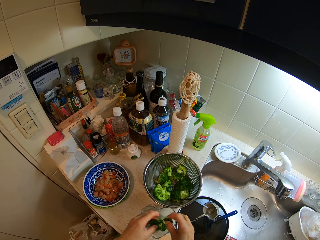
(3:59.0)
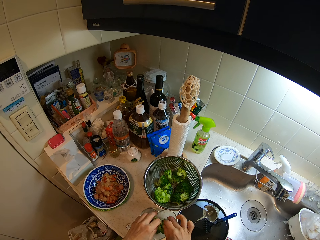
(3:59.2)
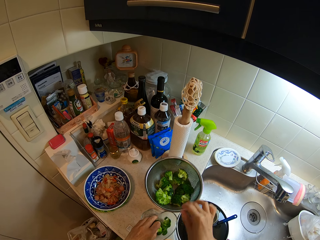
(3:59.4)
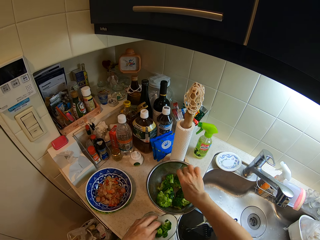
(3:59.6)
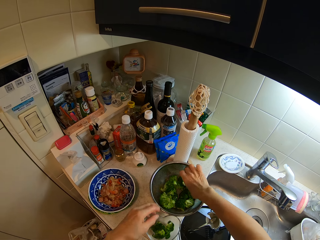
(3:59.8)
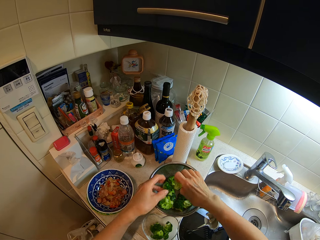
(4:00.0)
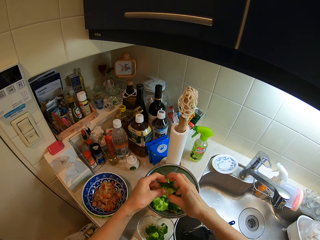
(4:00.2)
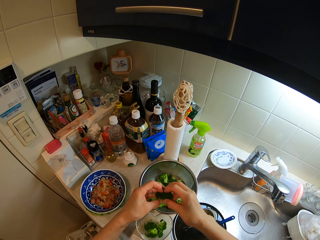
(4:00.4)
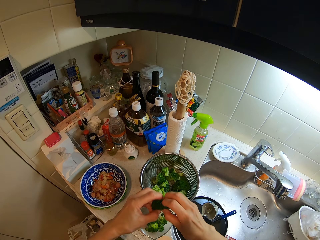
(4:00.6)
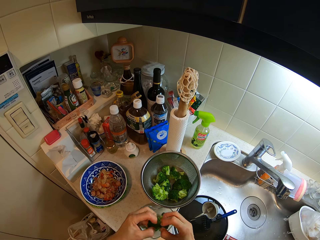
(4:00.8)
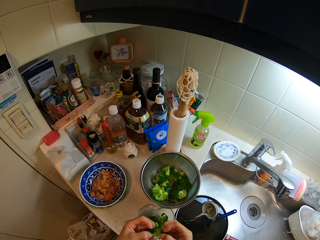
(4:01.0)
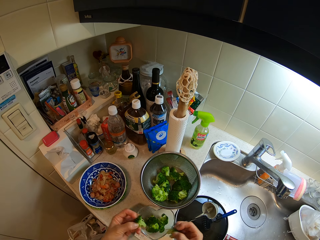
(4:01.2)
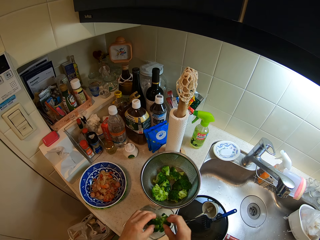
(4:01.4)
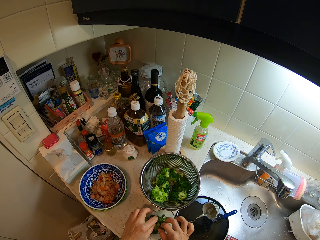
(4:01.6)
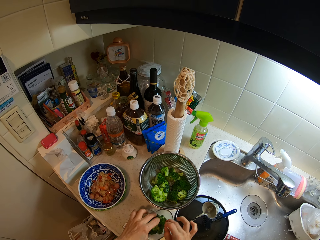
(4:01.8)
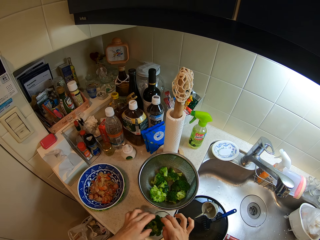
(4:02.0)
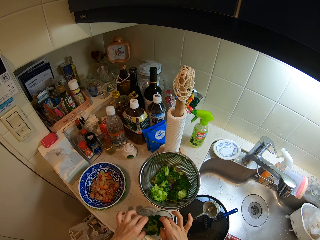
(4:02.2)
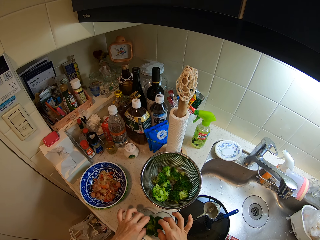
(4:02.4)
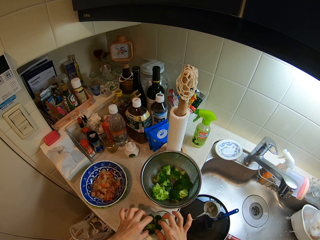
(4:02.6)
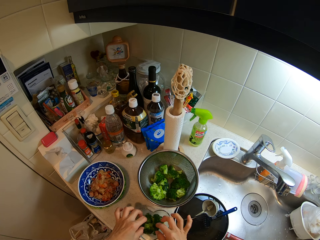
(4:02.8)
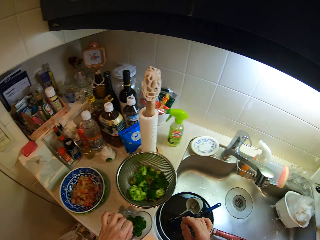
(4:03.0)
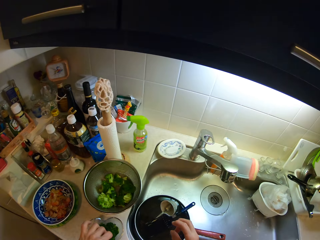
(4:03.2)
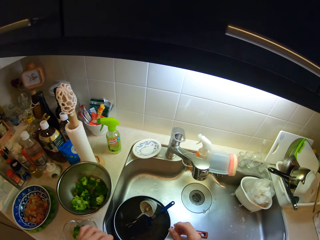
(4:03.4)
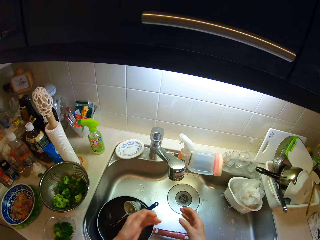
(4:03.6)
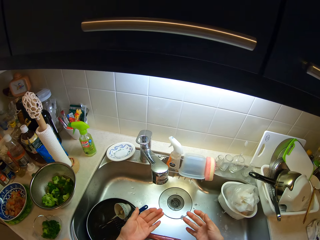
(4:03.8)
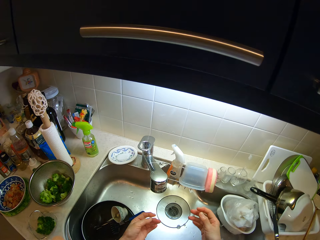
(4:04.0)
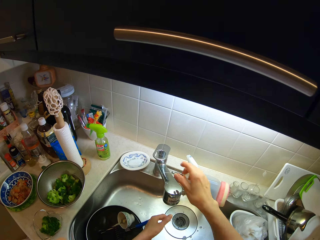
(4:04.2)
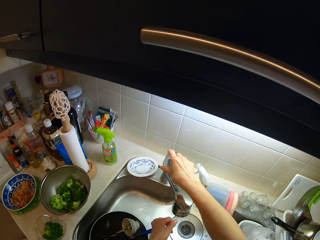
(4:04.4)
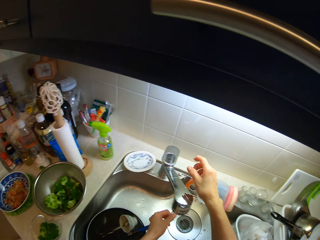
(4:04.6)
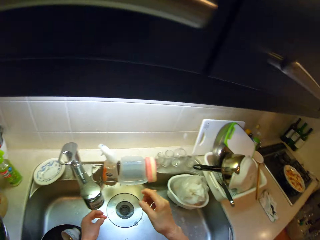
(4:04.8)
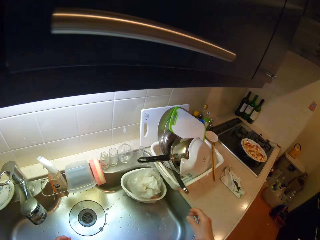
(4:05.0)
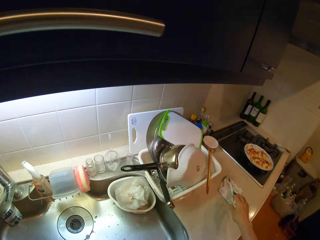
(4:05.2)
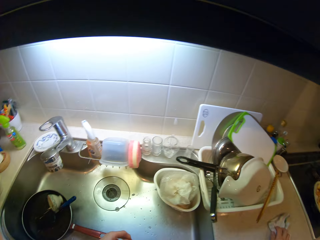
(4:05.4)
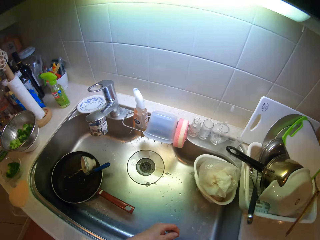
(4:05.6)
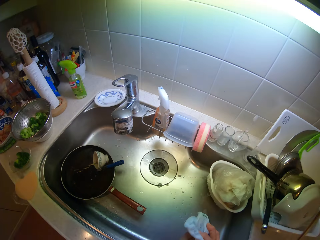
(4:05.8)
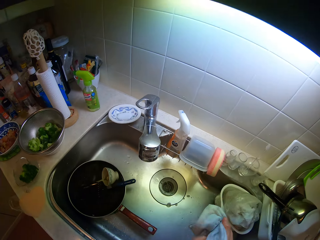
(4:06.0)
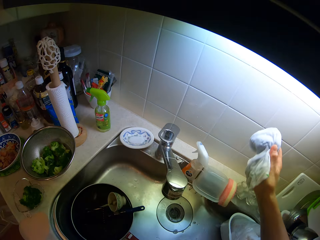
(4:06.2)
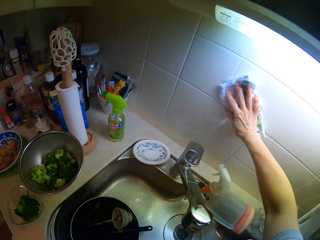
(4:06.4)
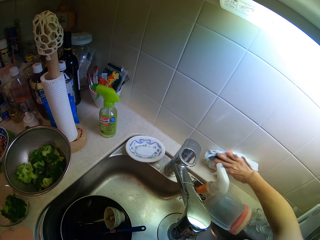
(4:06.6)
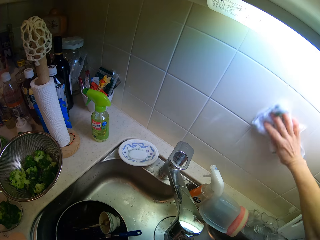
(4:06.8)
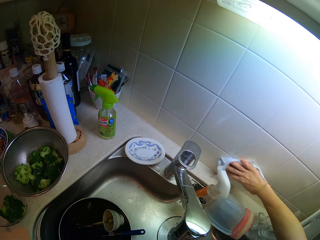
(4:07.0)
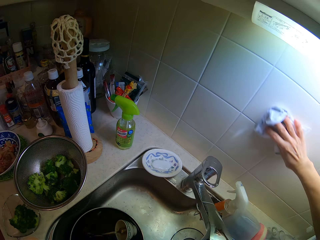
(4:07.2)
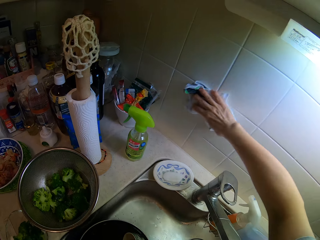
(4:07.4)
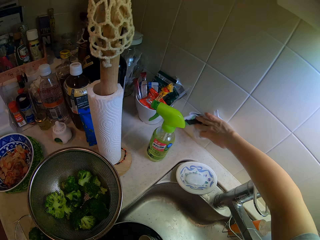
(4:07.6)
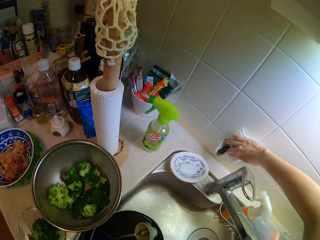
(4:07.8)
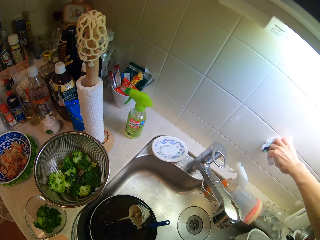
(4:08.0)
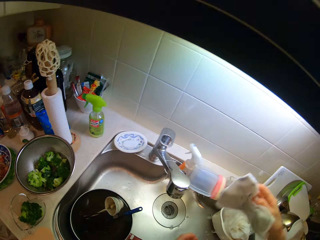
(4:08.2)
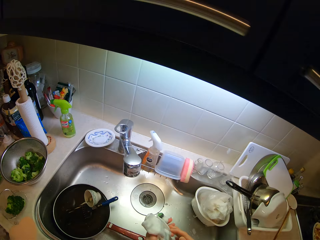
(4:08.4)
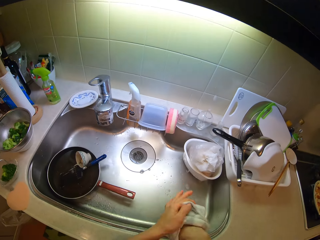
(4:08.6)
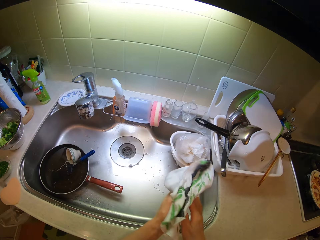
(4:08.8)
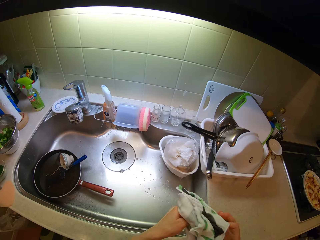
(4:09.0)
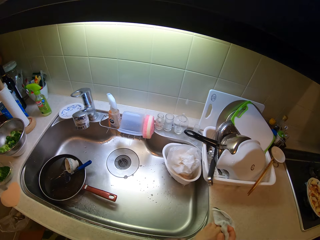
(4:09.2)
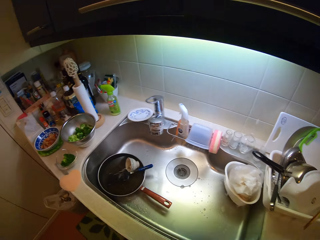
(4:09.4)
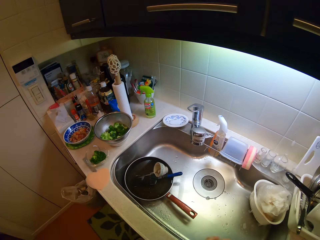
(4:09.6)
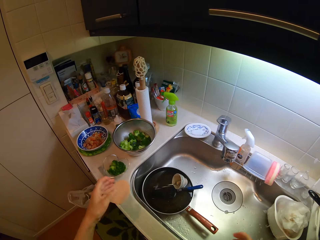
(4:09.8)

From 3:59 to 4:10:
The camera wearer drops the green pepper in the glass jar. He picks up the green pepper from the sieve bowl with his right hand. He handles the green pepper with both hands. He drops the green pepper in the glass jar. He moves his hand towards a faucet. He picks up a cloth from the table with his right hand. He cleans the kitchen wall with the cloth in his right hand. He cleans his hands with the cloth.

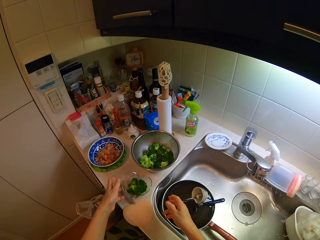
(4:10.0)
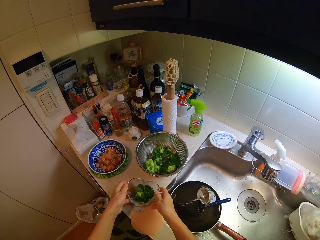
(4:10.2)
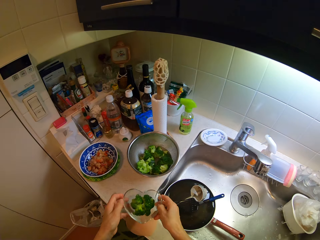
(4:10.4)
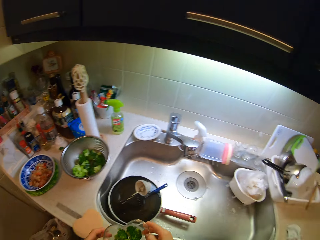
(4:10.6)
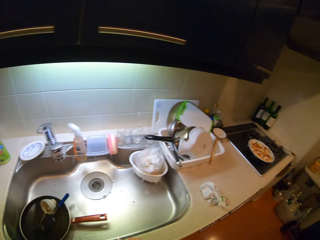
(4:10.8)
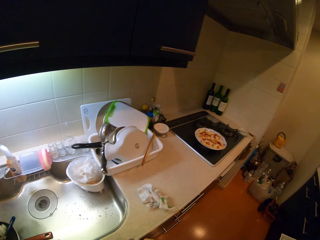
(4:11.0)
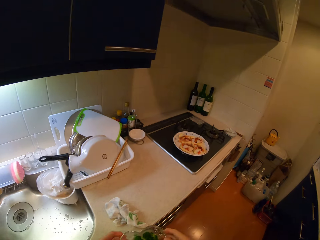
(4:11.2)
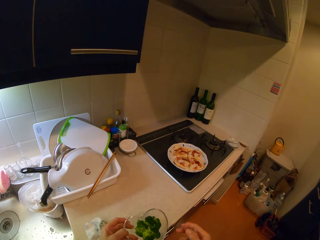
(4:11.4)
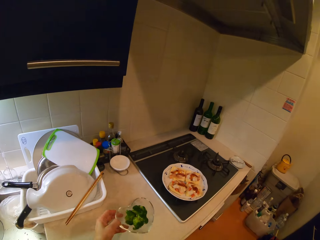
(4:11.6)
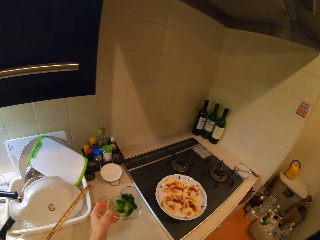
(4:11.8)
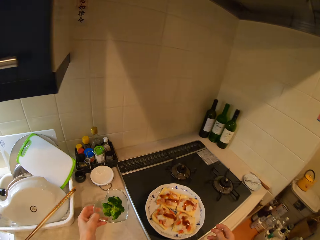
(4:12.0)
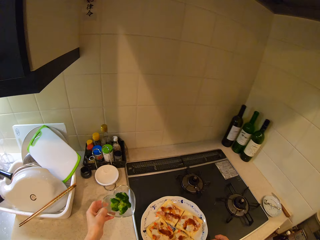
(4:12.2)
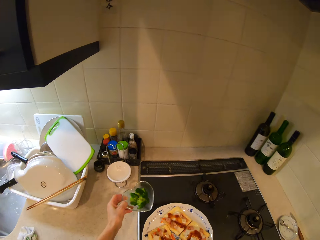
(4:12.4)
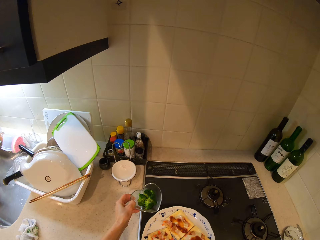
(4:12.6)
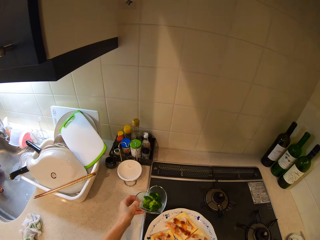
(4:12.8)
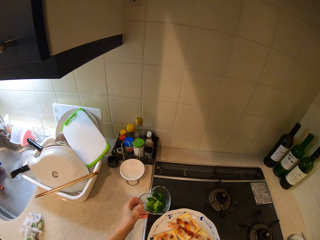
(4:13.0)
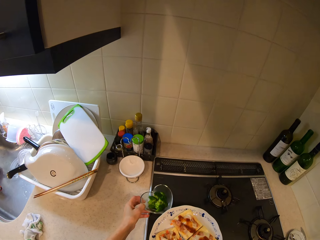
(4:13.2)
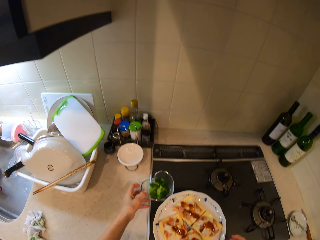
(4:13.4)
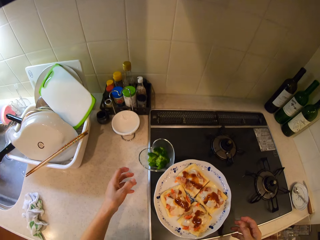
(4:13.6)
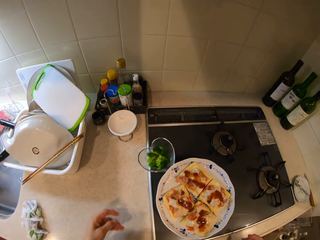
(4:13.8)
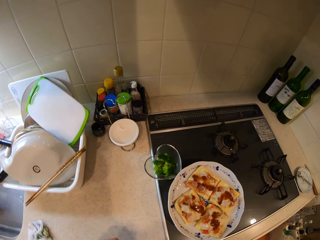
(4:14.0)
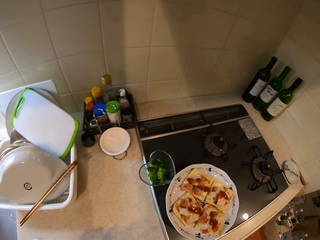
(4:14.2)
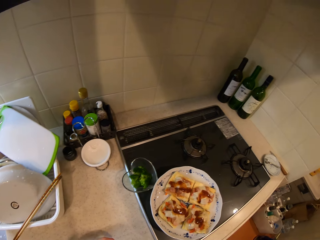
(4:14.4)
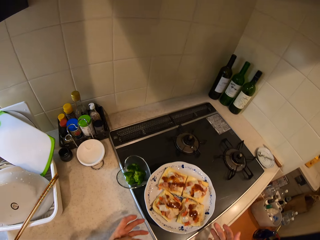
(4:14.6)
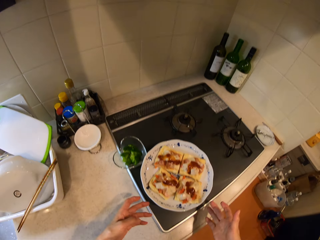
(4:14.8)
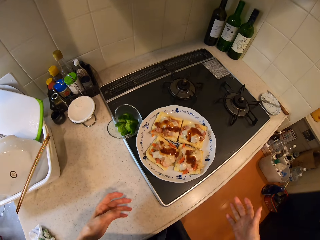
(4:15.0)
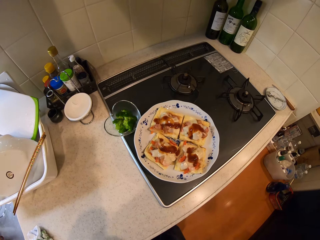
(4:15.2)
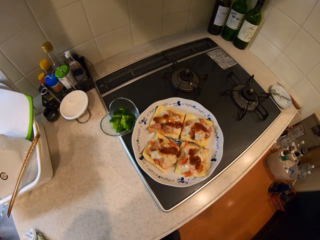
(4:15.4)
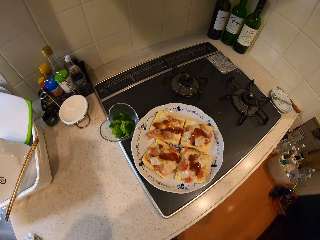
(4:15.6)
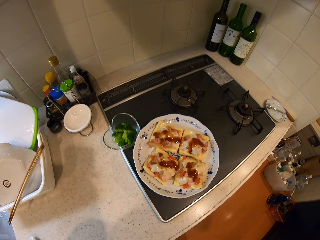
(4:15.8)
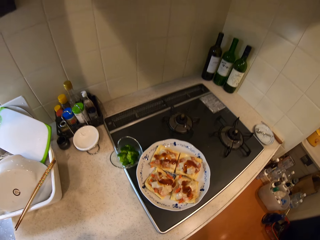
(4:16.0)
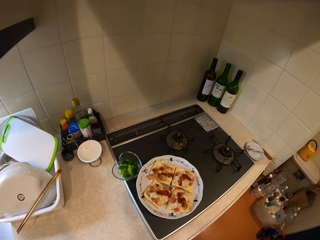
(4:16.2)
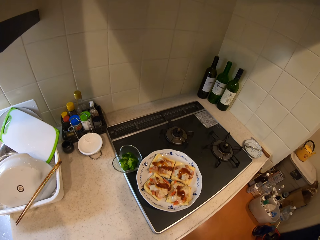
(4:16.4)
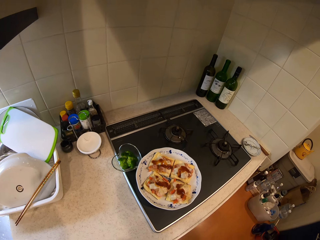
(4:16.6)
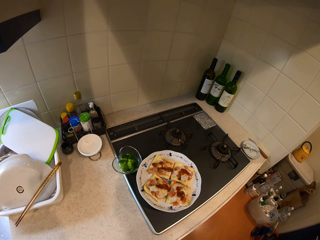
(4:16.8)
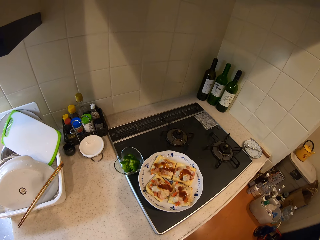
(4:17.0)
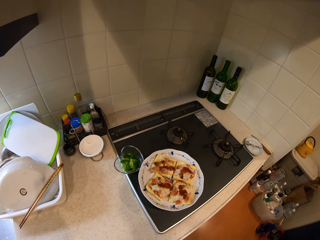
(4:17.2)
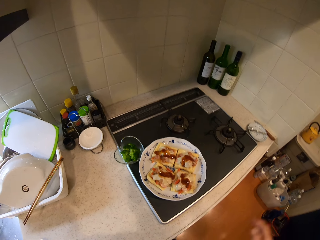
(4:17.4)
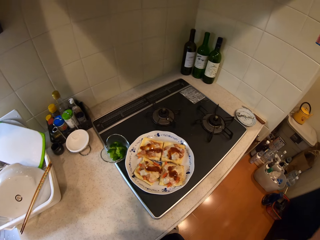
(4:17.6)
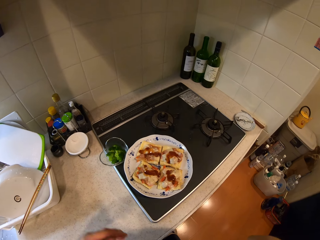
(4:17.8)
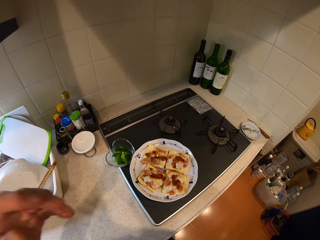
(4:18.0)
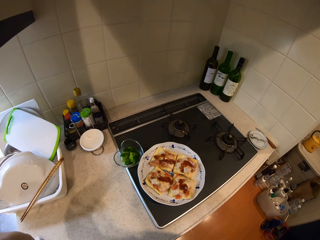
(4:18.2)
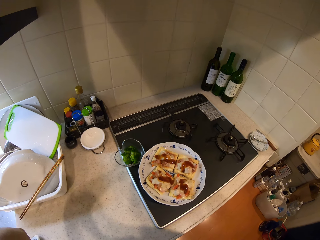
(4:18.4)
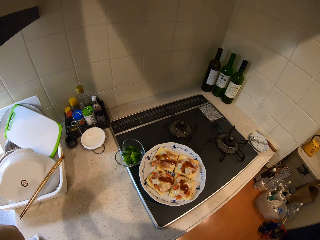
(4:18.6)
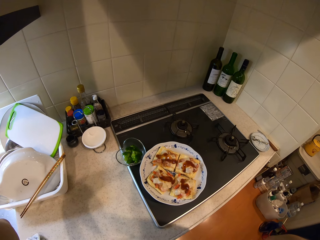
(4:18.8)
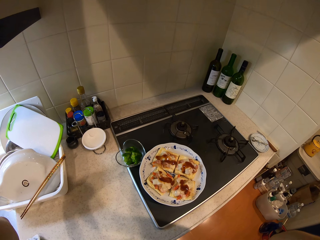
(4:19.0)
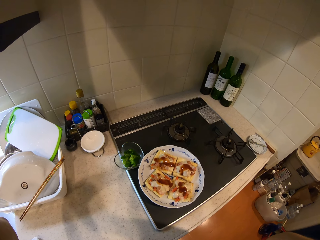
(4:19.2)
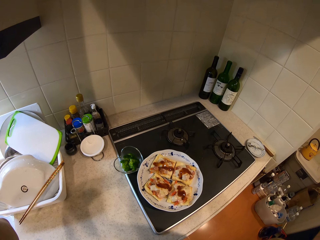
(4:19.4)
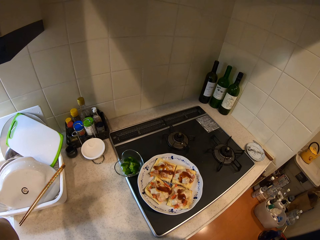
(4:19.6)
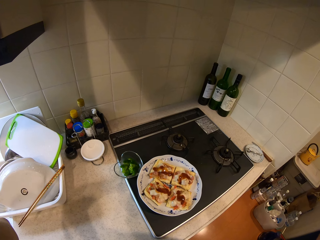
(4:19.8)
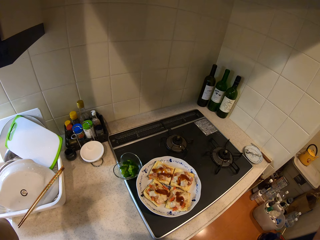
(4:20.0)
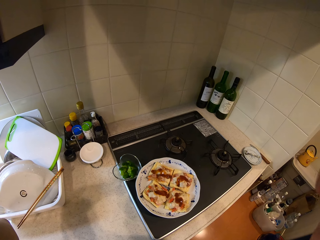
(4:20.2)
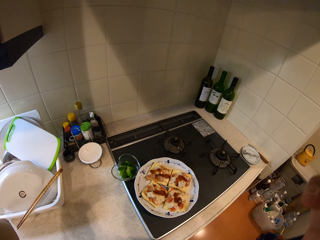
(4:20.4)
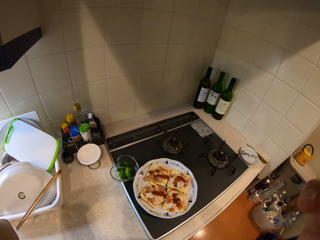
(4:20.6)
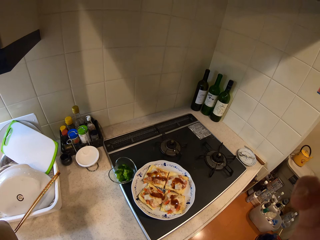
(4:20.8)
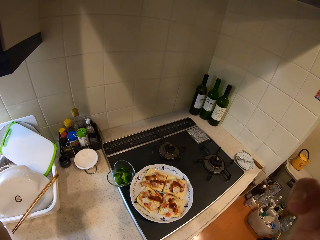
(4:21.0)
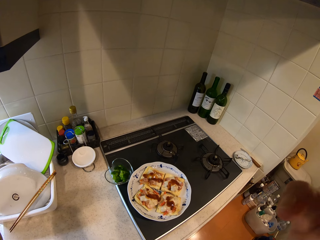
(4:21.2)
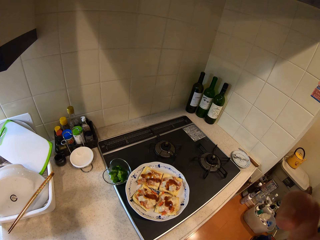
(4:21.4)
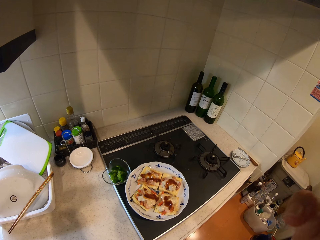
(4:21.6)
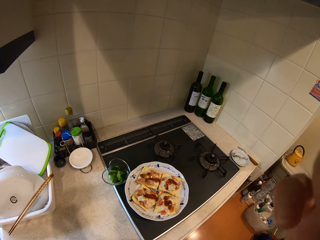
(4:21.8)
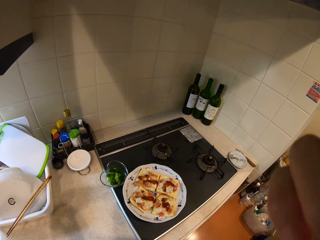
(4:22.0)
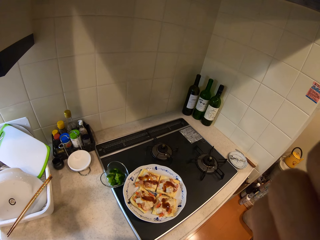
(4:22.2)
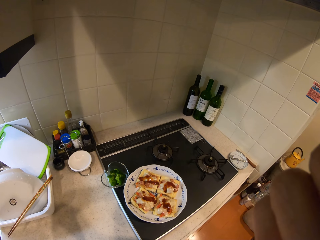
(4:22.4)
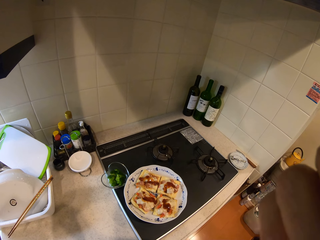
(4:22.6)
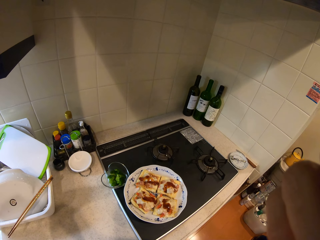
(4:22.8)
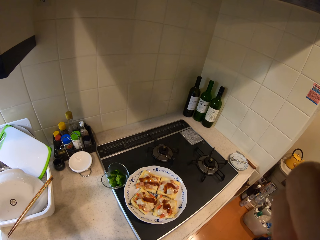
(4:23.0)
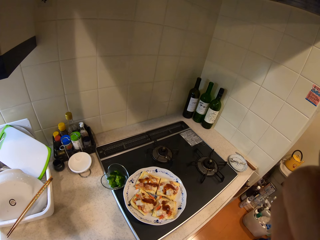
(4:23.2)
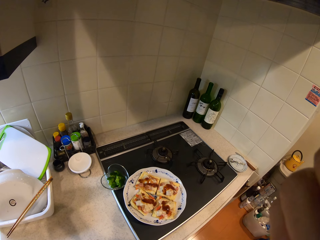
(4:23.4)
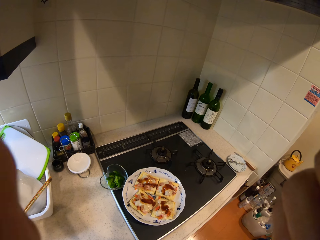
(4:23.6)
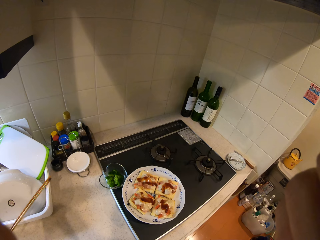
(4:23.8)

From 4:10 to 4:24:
The camera wearer drops a kitchen towel. He picks up the glass jar from the table with his hands. He moves to the cooking area. He drops the glass jar on the cooker with his left hand. He touches a plate and looks around the cooking area. He lifts a hand to something.
